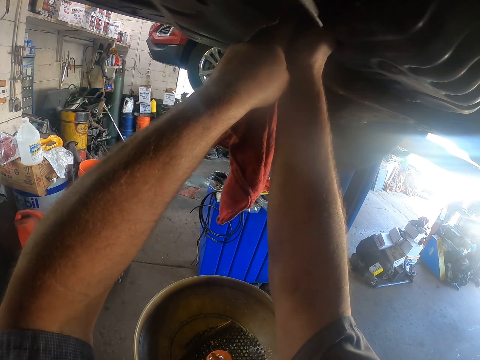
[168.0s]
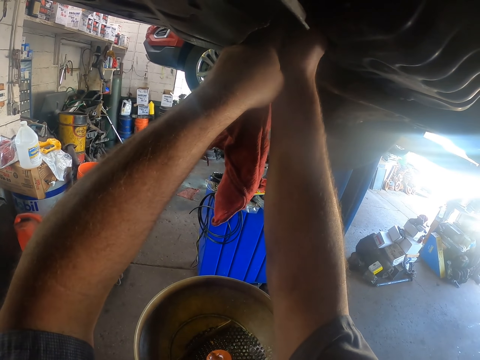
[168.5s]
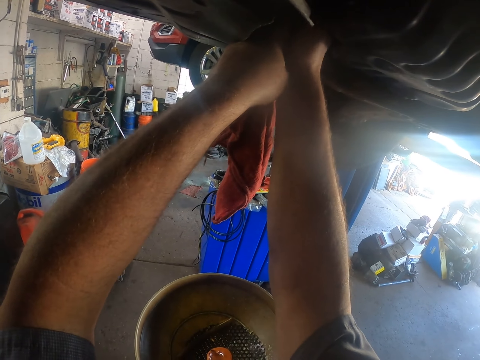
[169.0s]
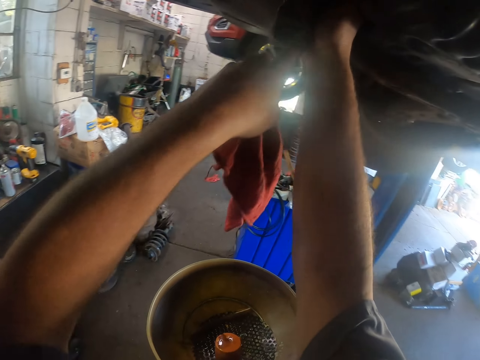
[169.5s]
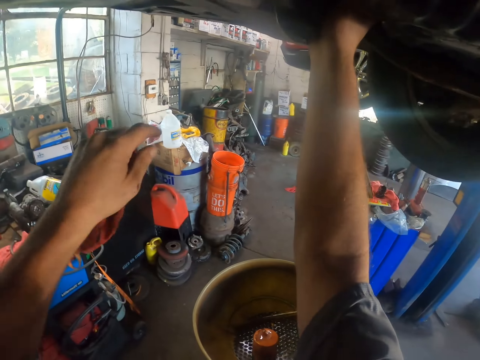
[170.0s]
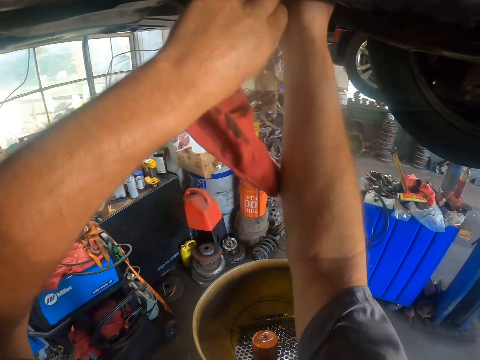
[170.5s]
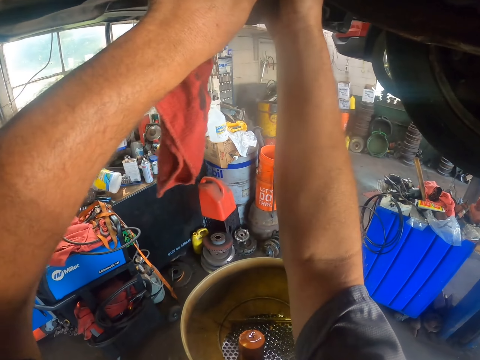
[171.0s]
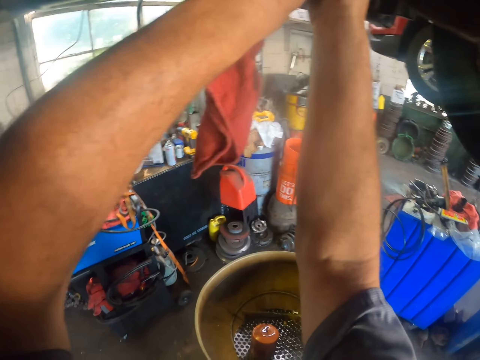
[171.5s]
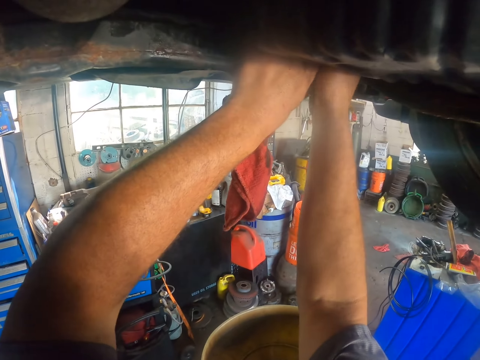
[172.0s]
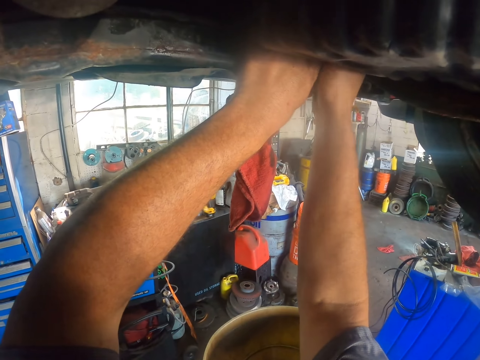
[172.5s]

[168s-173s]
The camera wearer moves the hand. They touch the car part. They tighten the car part.

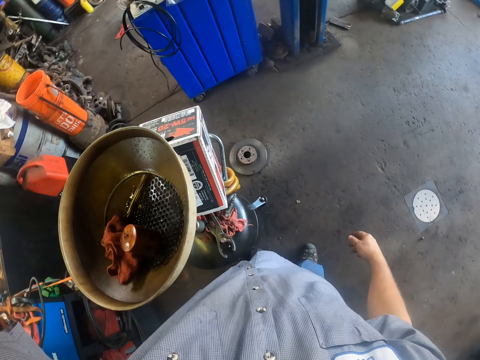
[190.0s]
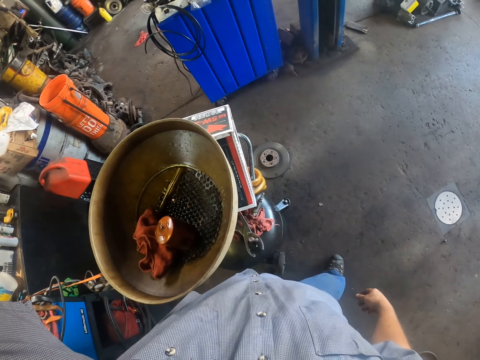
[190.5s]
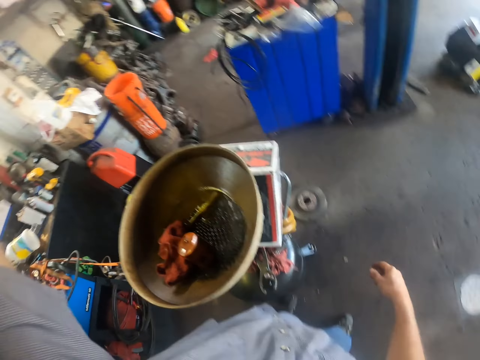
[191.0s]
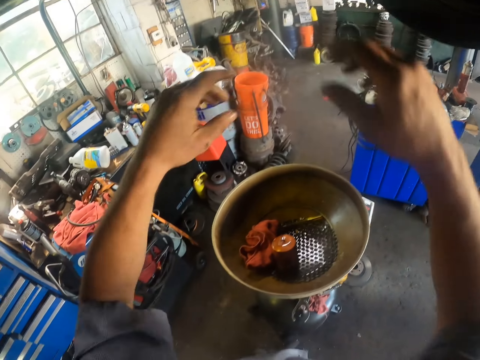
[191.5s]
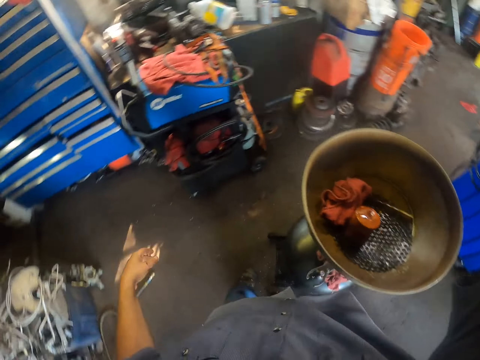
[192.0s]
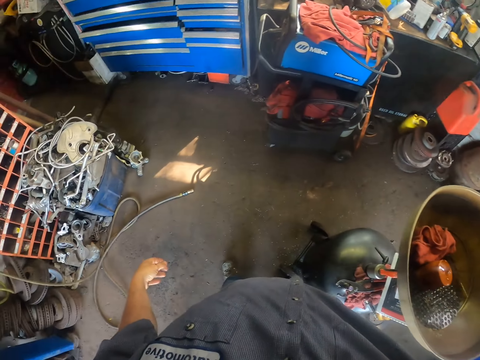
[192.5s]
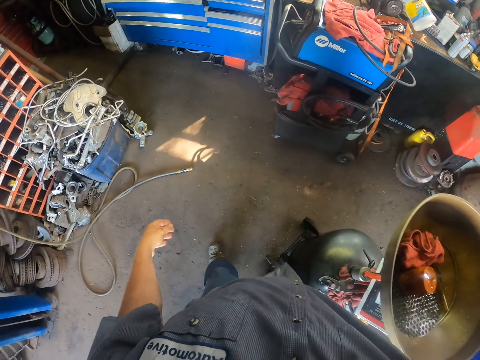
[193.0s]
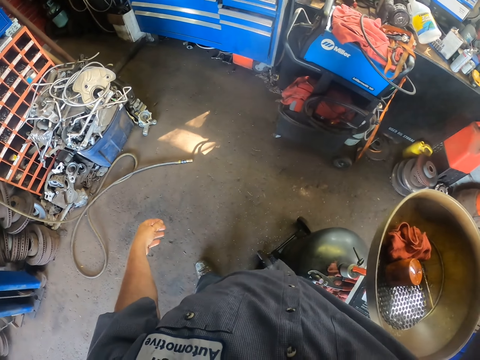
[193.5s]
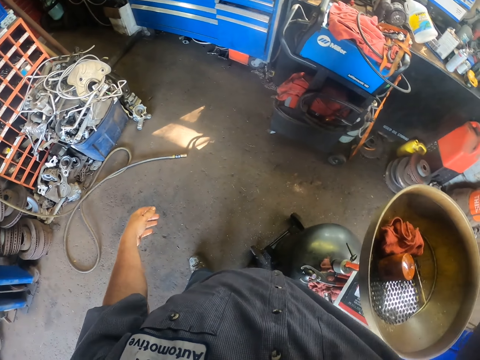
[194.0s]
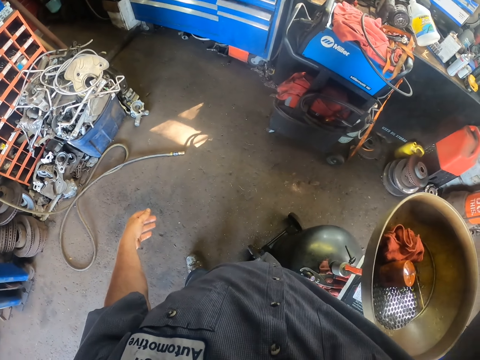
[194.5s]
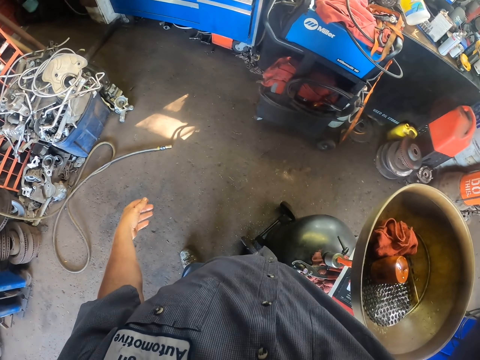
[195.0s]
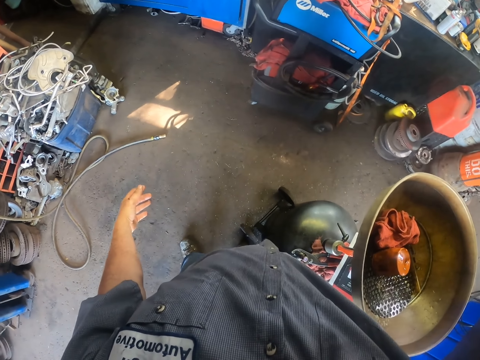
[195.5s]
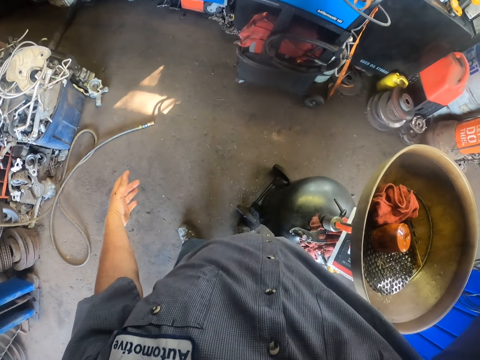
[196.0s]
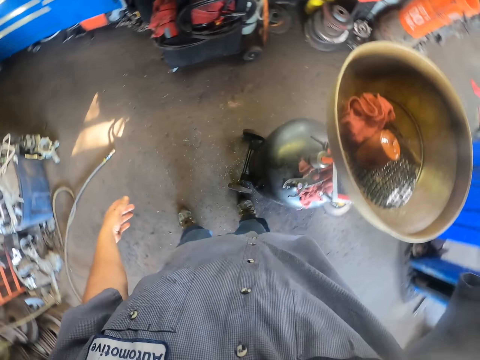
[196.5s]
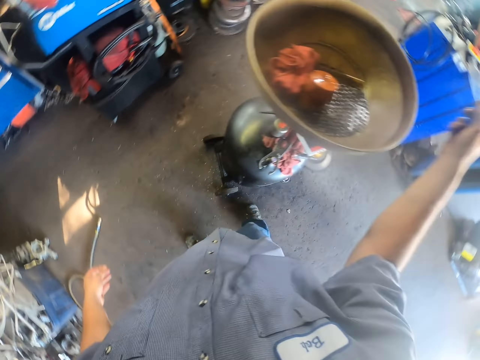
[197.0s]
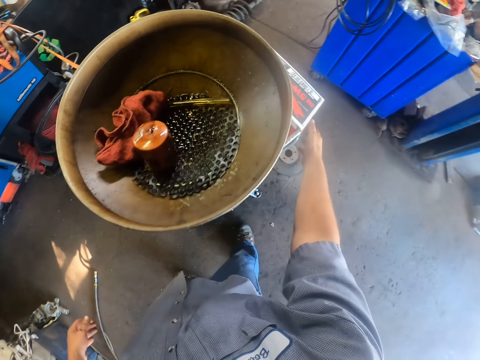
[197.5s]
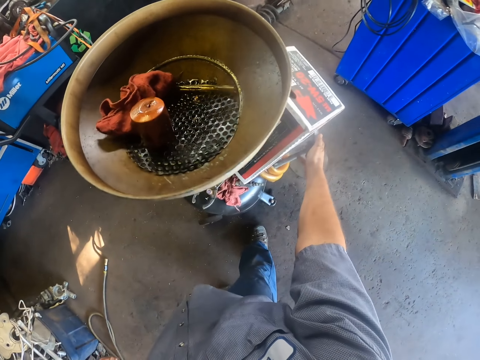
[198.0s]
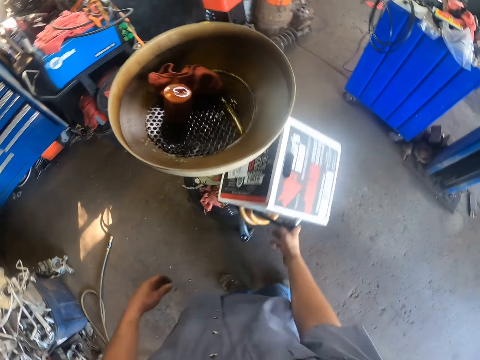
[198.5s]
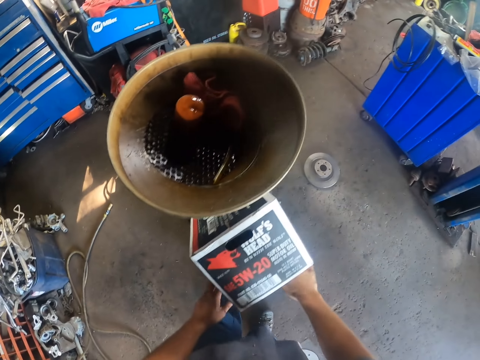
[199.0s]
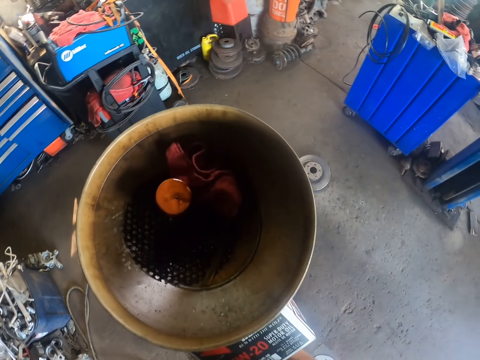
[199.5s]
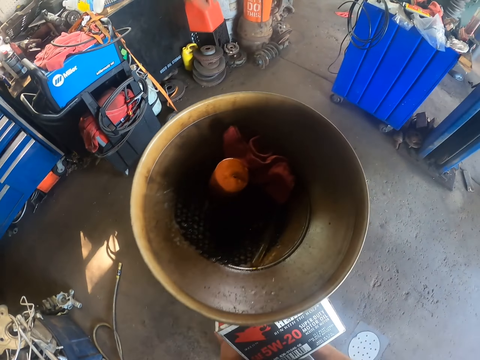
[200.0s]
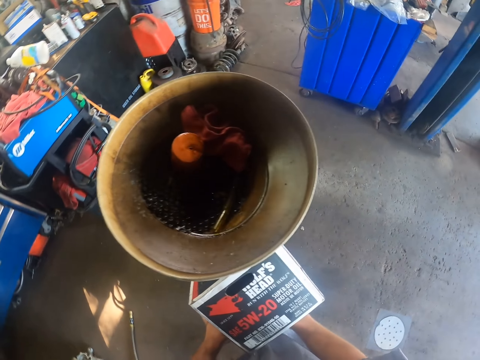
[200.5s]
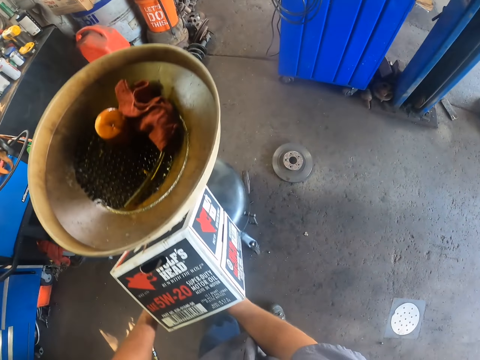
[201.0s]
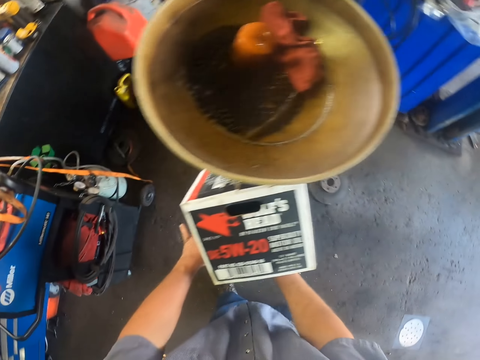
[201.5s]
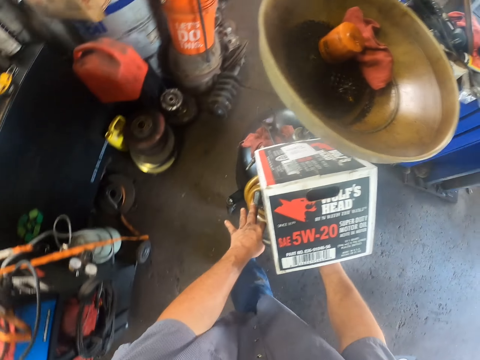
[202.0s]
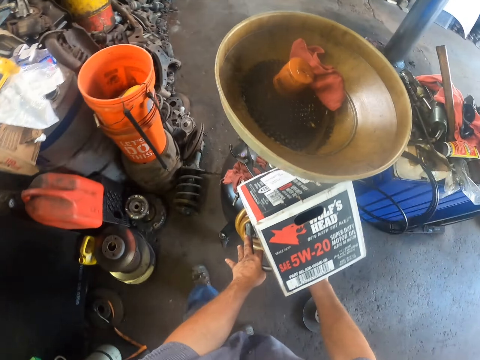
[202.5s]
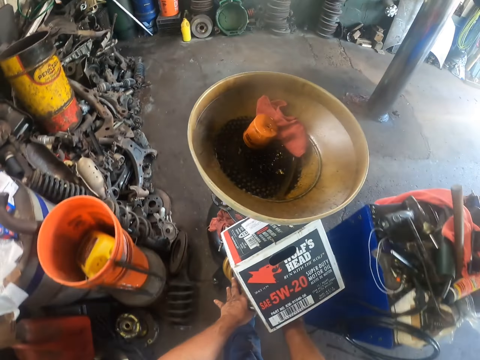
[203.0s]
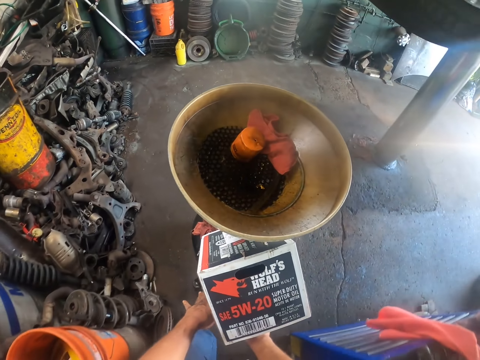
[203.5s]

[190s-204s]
The camera wearer touches the car part. They move the legs. They do something. They move the hand. They move the cylinder. They push the cylinder.

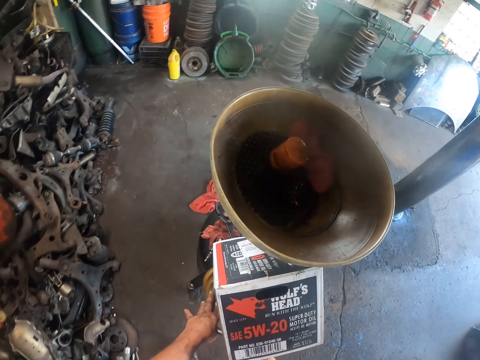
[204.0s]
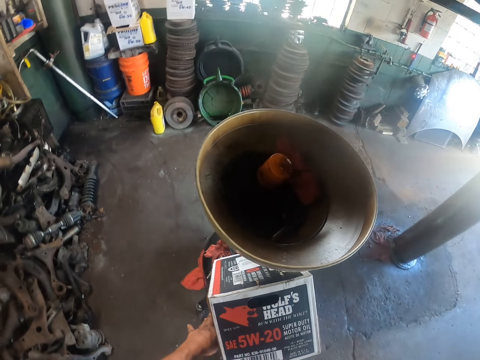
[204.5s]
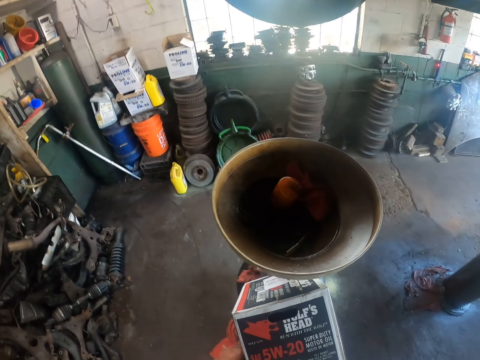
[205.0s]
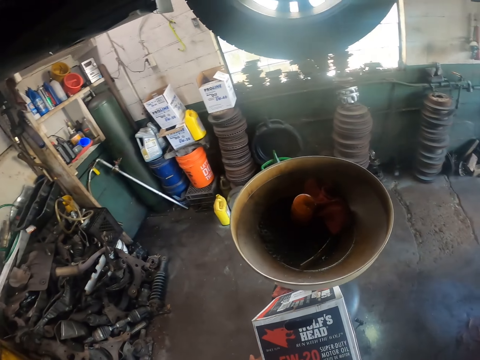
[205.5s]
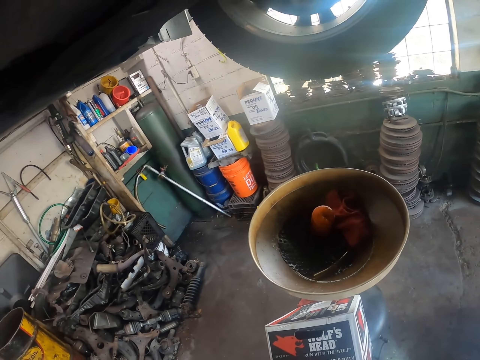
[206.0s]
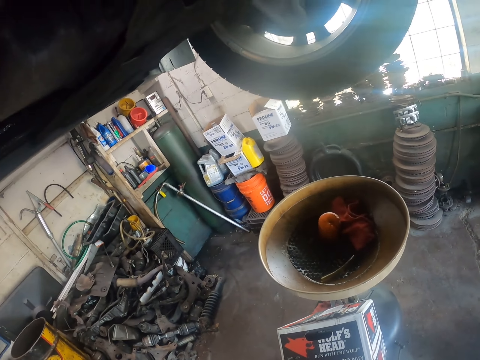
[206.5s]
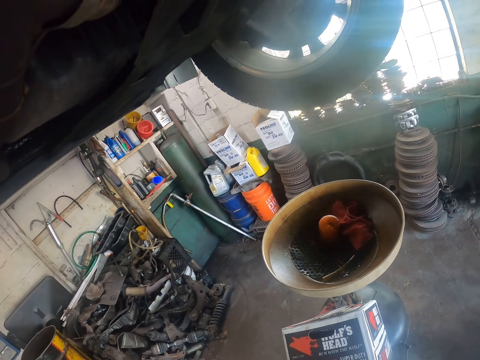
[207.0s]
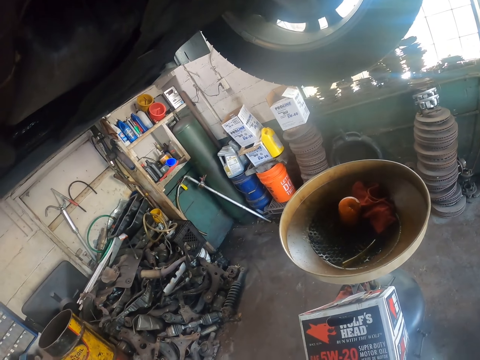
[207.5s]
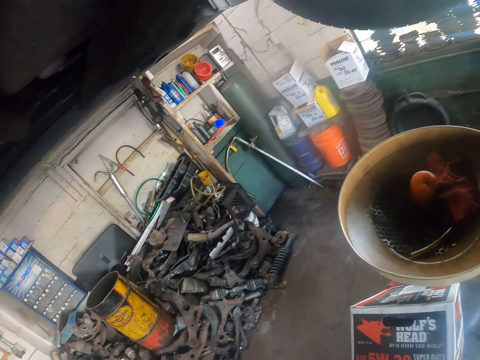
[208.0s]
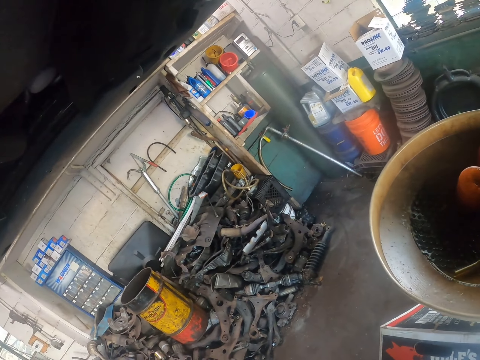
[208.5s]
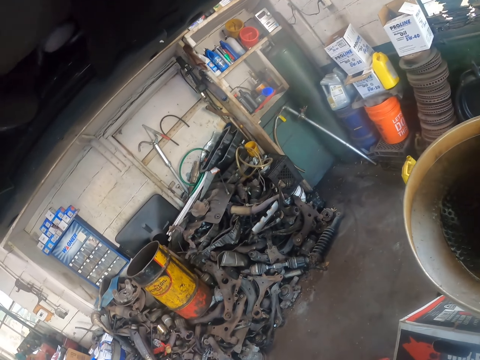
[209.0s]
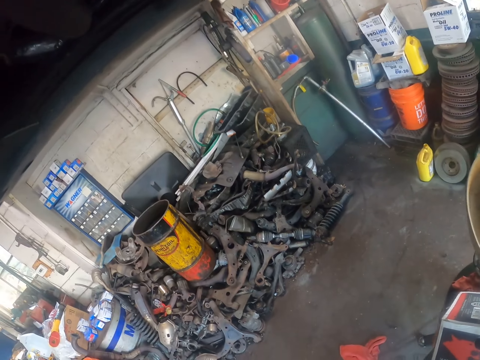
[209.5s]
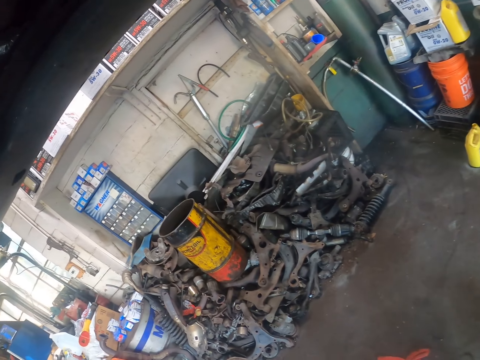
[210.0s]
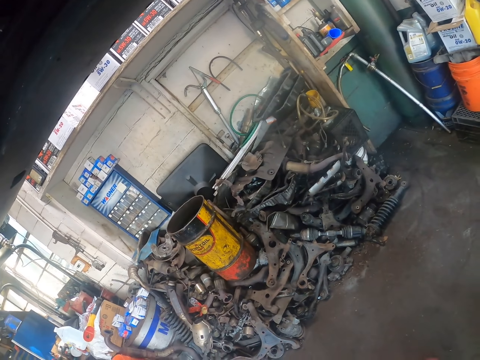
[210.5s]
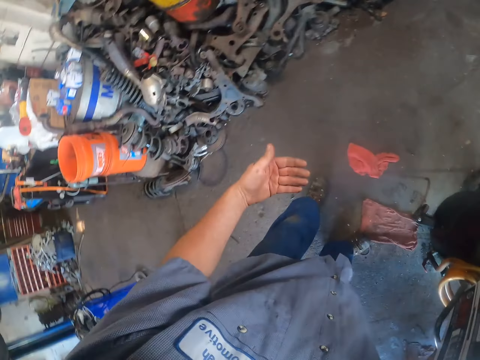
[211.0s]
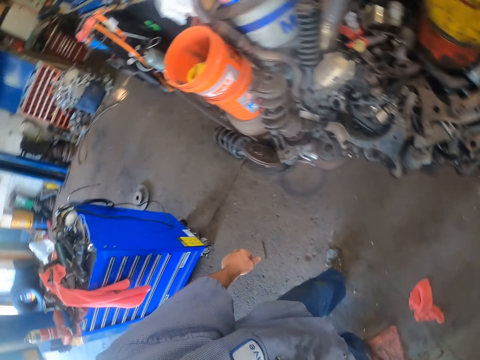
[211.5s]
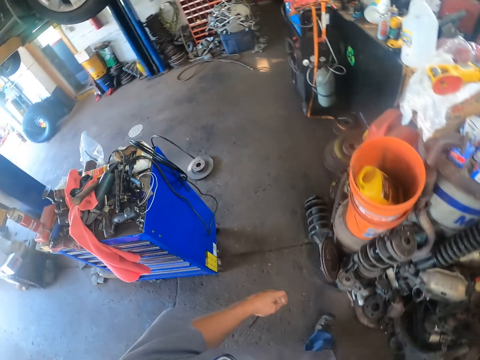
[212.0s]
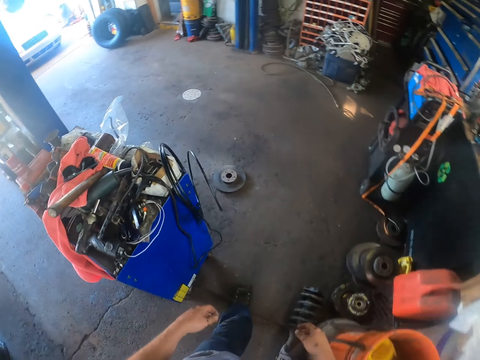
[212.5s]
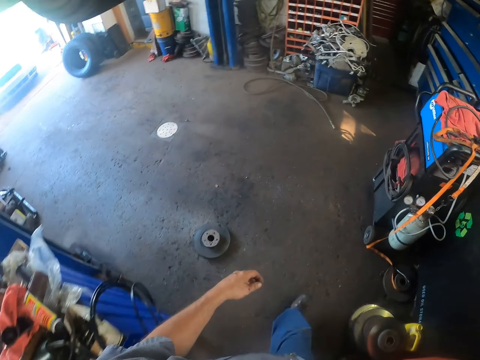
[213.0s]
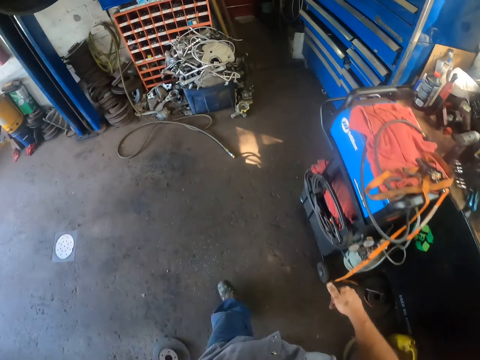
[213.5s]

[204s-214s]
The camera wearer looks around. They step forward.
